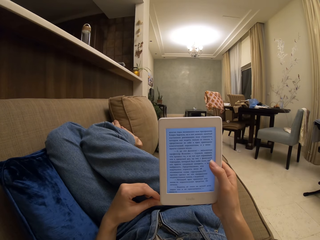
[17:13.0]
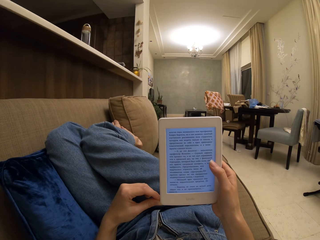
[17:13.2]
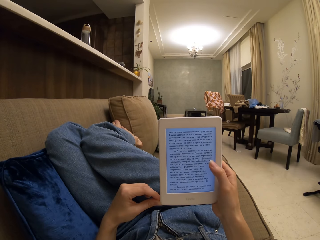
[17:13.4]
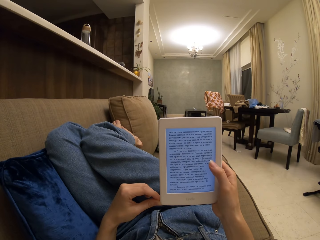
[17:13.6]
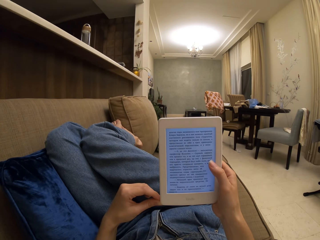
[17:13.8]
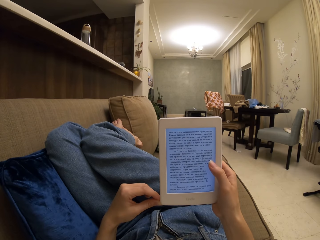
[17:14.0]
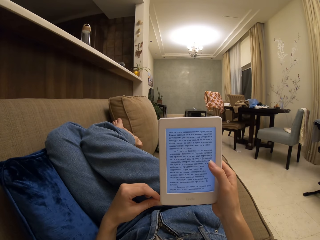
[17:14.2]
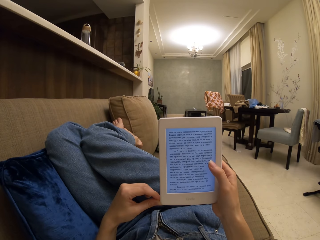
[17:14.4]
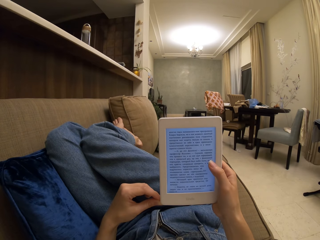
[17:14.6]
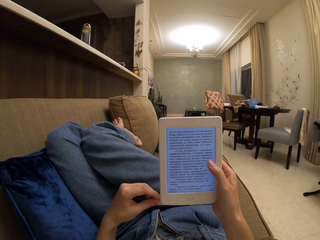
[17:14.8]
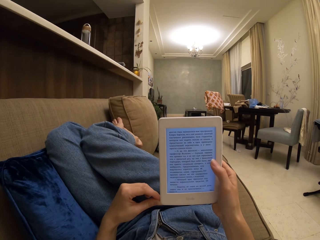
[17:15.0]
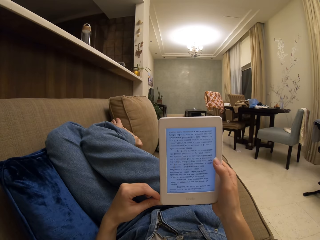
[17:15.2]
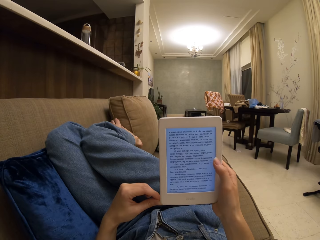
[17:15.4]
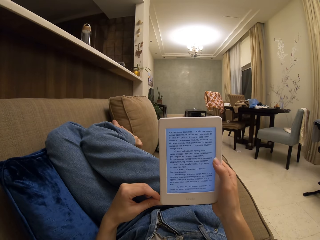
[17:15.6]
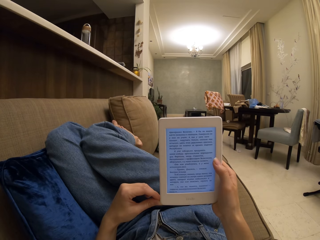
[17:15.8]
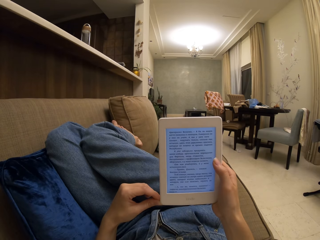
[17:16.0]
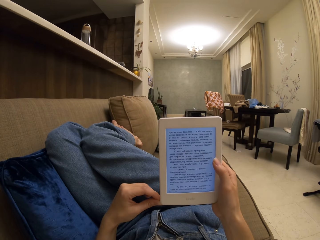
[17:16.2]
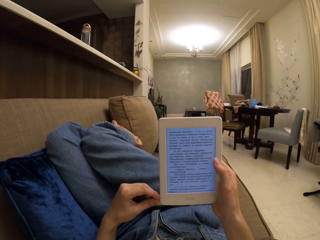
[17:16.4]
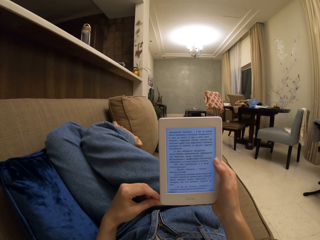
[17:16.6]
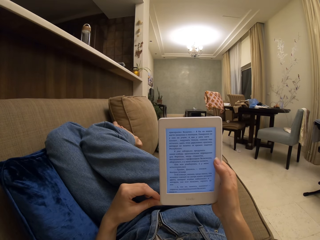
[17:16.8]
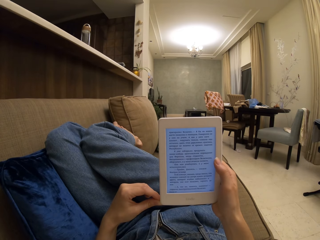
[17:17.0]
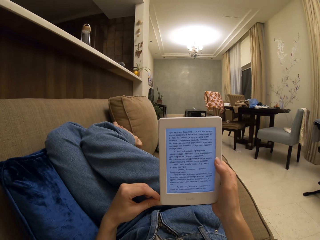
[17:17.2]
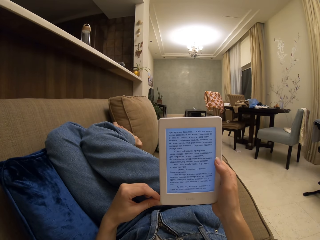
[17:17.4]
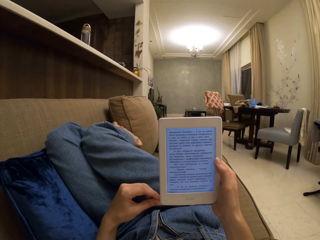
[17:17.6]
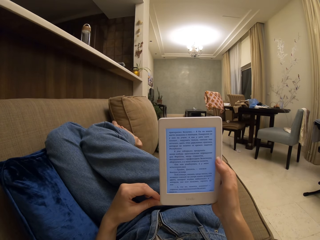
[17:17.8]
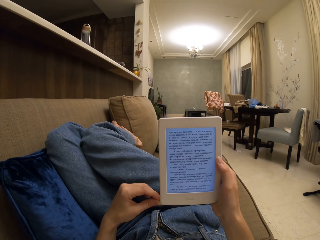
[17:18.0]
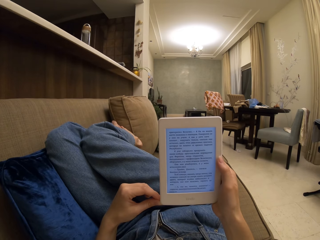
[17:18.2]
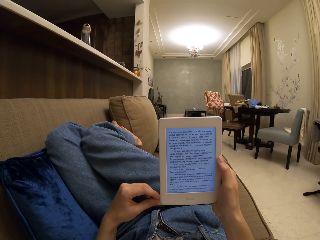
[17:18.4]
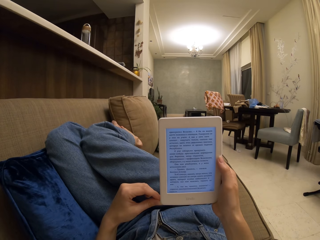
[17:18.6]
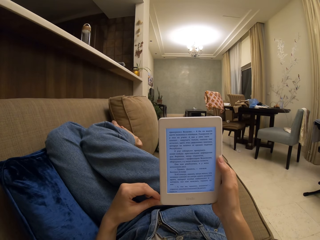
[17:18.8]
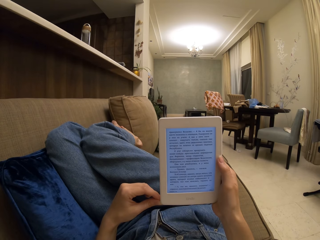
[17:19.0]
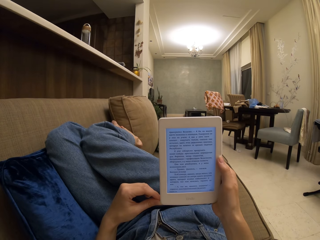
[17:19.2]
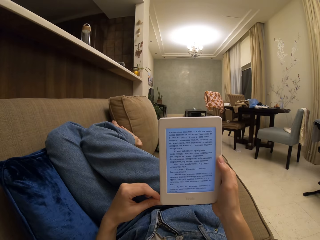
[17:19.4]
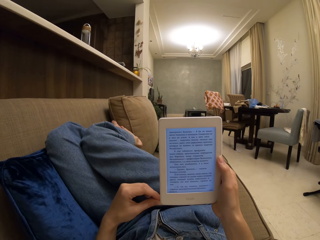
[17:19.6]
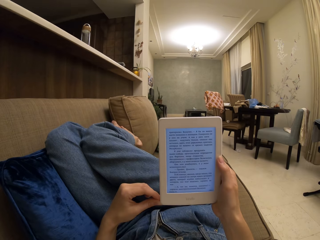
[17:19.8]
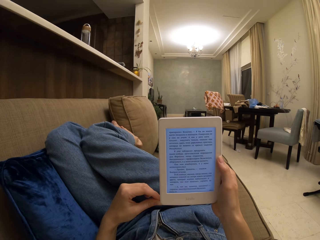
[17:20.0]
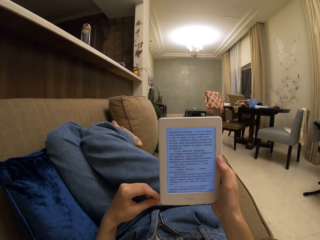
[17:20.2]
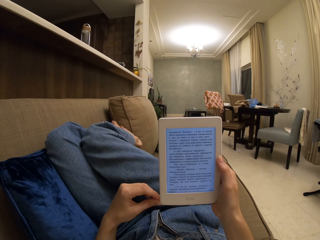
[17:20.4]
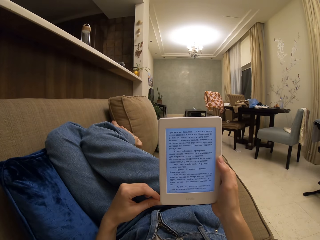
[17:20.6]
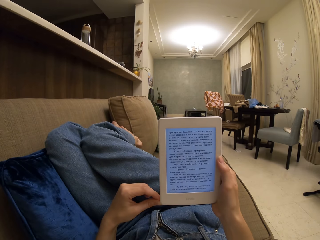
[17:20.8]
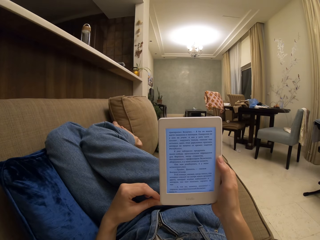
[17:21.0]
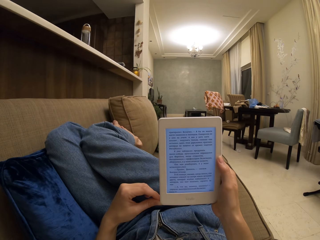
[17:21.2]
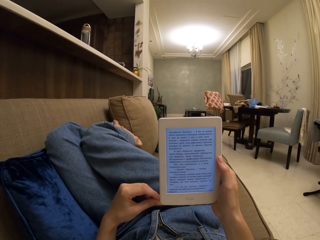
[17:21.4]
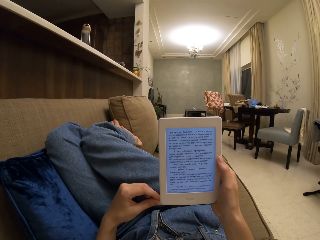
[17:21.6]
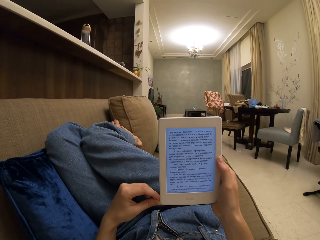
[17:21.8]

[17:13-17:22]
The camera wearer operates the tablet. They touch the screen. They read a book on the tablet.

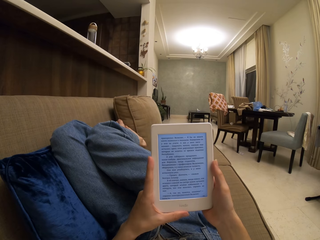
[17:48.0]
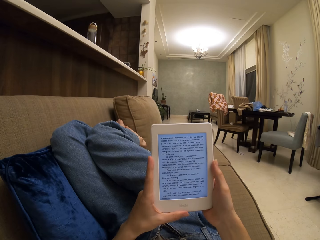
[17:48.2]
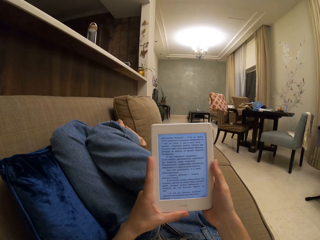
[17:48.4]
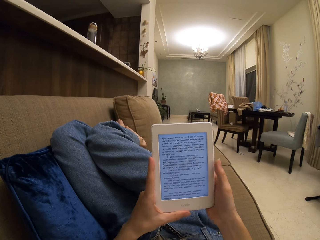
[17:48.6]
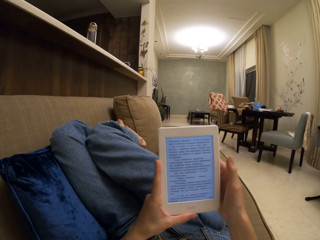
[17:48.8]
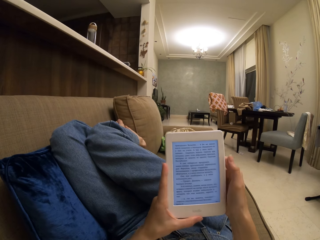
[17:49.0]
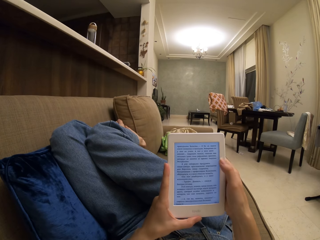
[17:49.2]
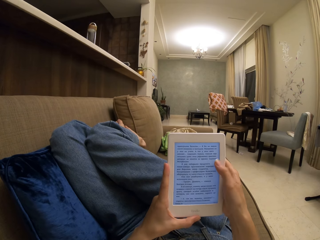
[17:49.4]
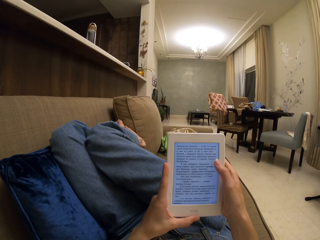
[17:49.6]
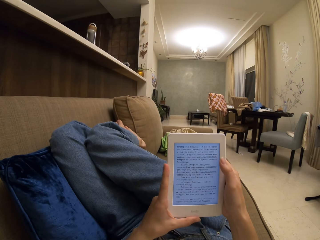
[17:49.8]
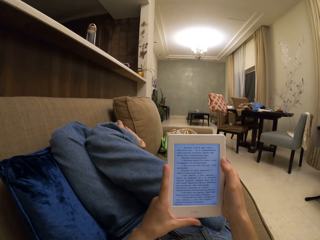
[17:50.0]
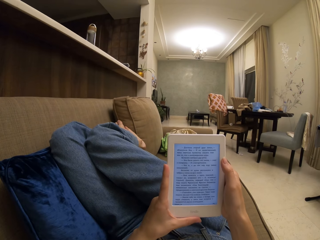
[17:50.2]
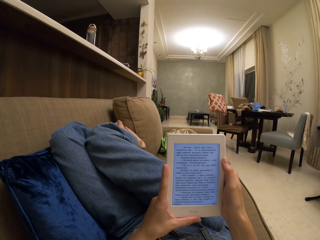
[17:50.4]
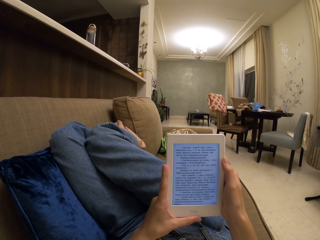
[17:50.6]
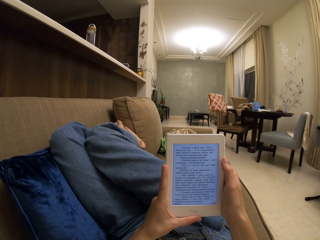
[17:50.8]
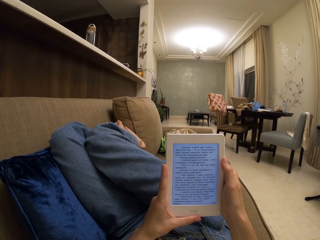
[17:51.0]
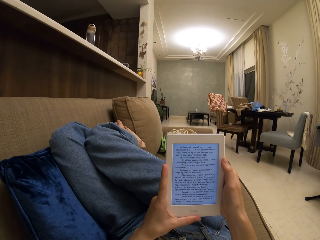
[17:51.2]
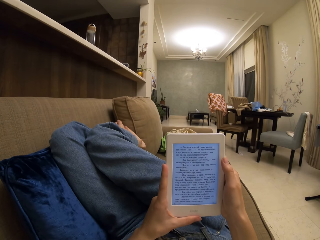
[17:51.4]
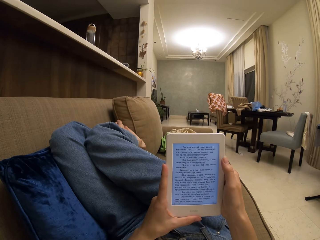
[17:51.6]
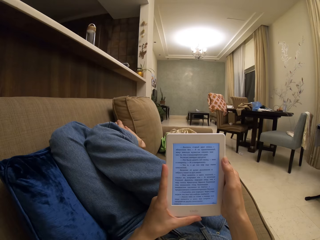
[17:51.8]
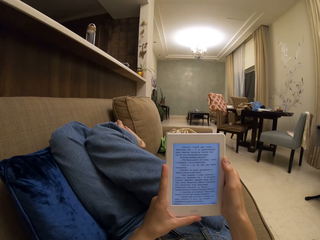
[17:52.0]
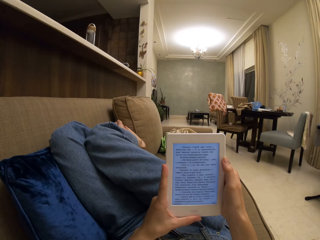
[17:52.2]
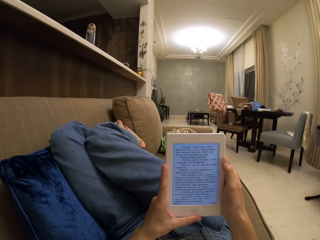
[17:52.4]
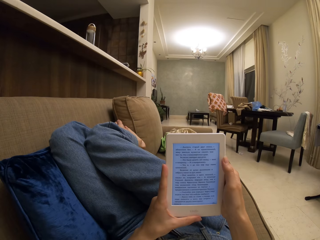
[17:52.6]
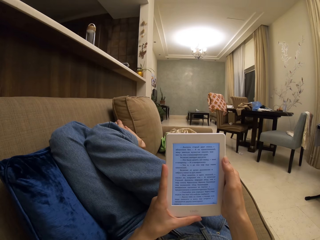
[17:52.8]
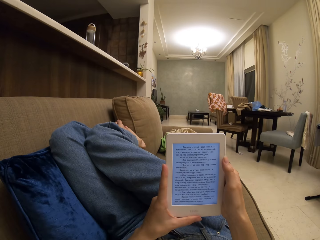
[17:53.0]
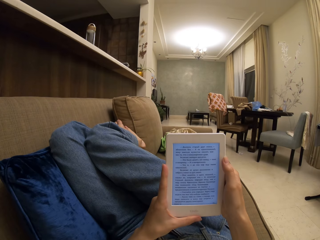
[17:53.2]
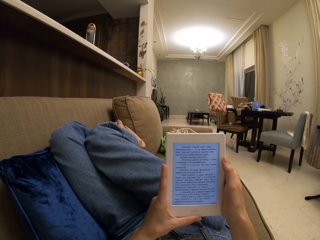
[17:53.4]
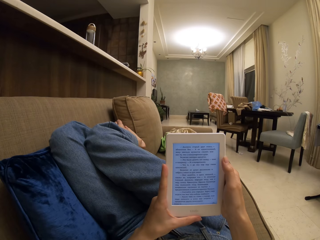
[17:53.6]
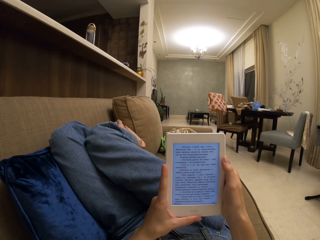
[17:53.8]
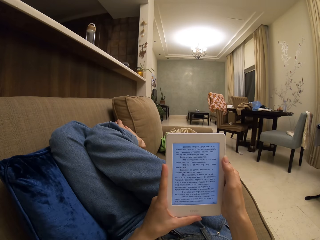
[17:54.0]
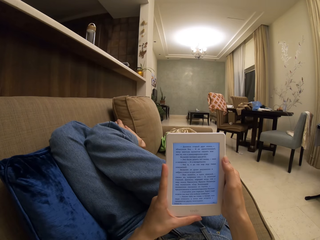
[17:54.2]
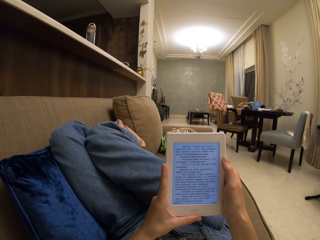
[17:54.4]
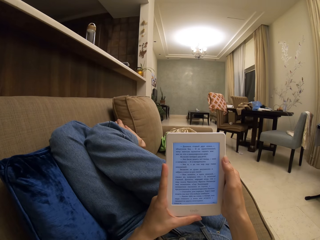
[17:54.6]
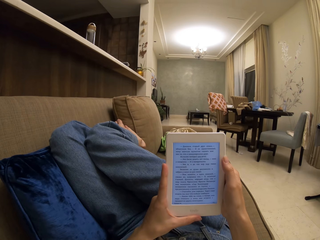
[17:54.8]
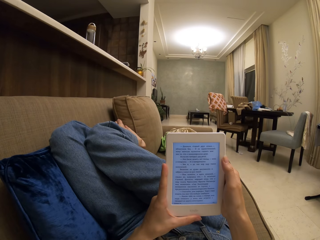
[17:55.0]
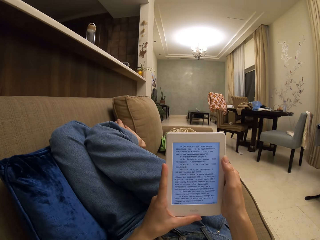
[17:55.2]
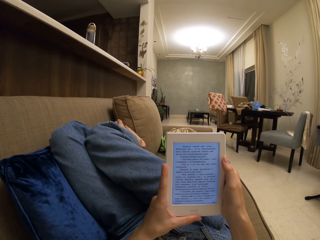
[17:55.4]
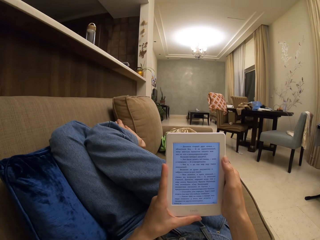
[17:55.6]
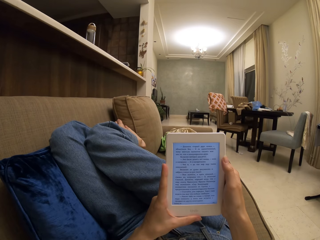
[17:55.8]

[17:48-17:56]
The camera wearer operates the tablet. They touch the screen. They read a book on the tablet.

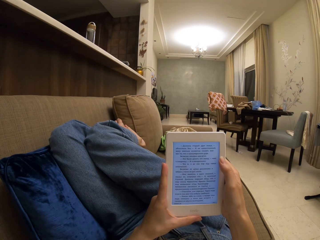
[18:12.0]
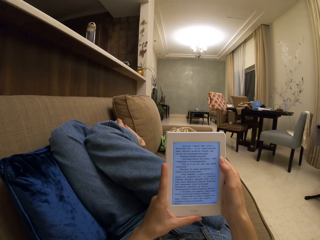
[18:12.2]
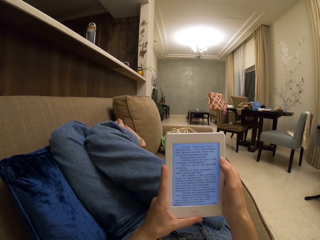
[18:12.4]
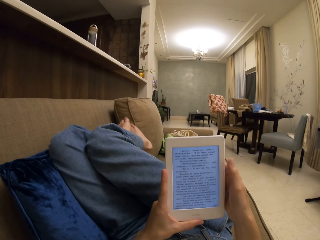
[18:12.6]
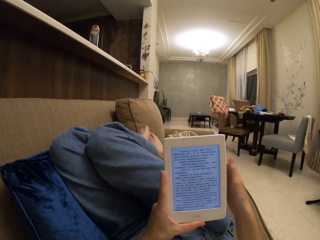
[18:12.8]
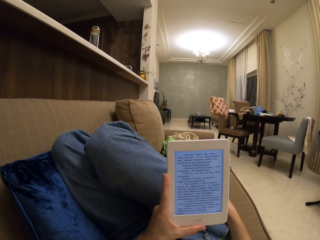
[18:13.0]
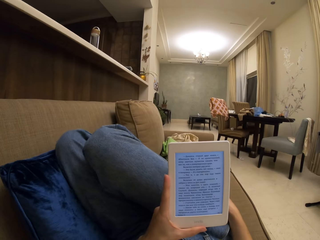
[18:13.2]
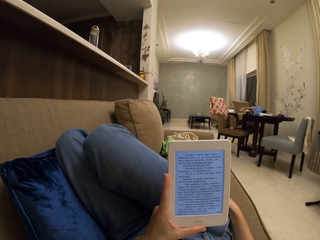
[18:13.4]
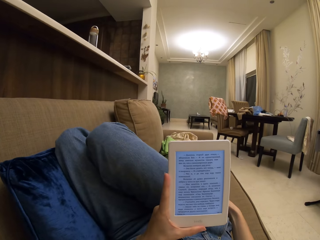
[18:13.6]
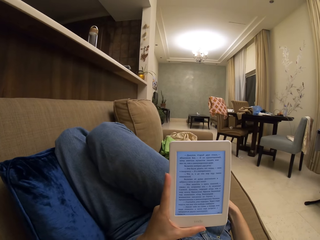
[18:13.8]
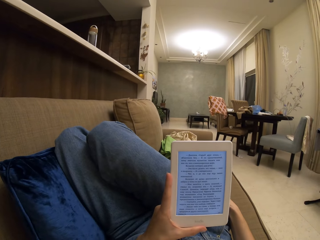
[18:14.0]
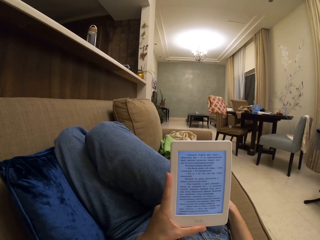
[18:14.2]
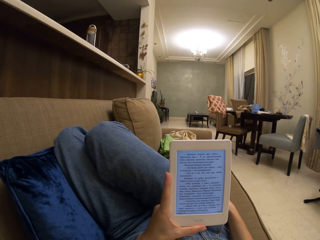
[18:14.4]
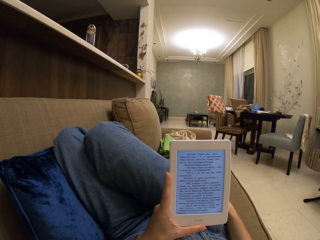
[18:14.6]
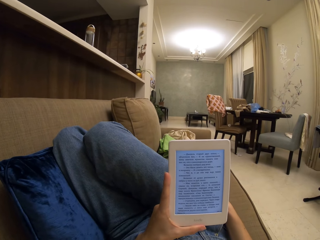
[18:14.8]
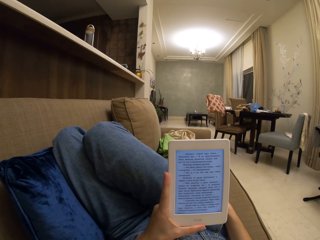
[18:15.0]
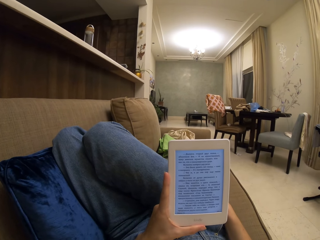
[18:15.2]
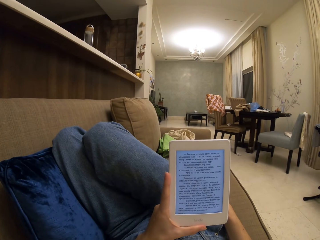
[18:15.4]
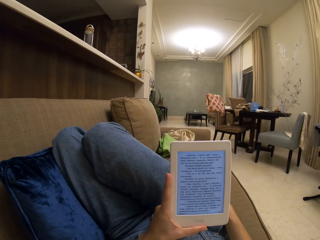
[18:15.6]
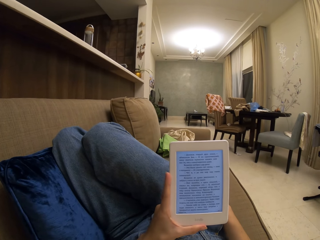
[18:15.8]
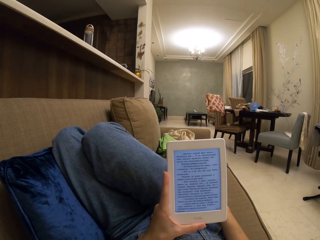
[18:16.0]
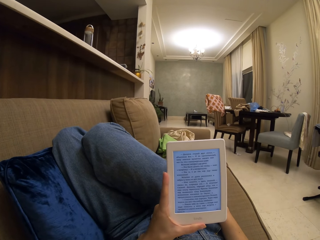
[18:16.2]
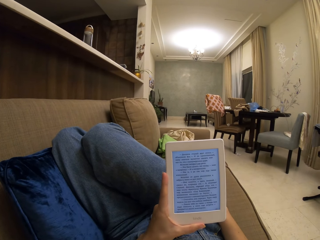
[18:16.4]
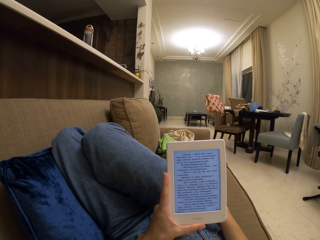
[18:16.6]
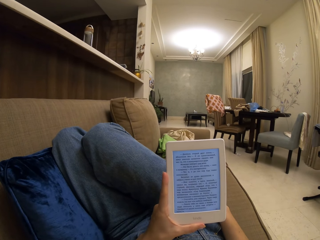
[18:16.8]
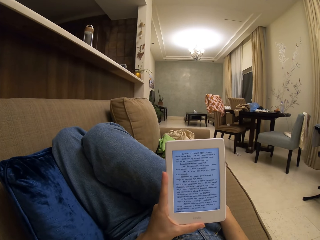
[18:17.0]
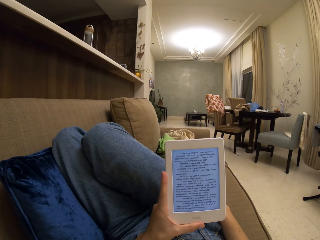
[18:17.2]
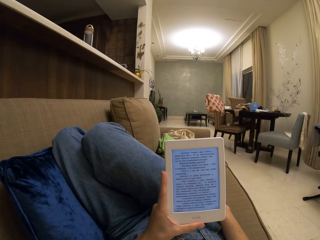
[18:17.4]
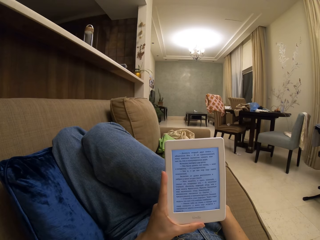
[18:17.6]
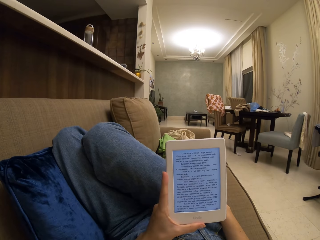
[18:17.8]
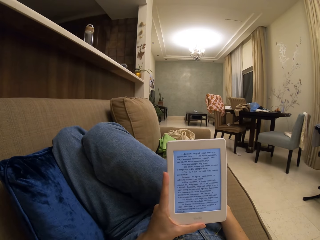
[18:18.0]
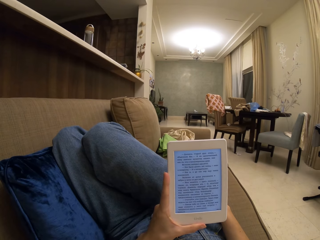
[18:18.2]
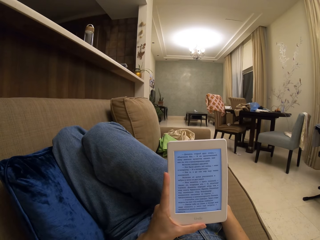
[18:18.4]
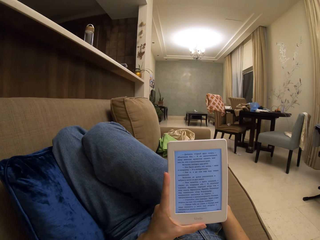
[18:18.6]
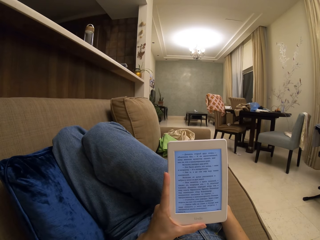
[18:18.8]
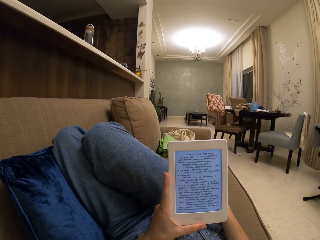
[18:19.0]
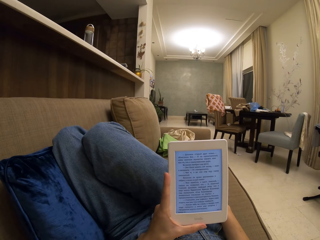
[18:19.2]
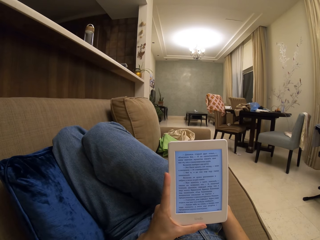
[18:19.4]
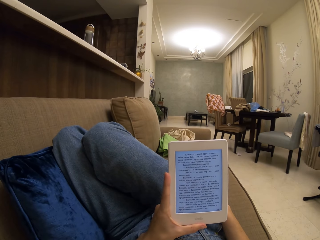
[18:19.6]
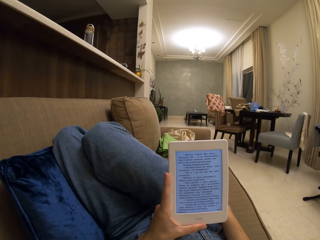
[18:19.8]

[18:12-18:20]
The camera wearer holds the tablet on the left hand. They stare at the tablet. They stare at the tablet again.
